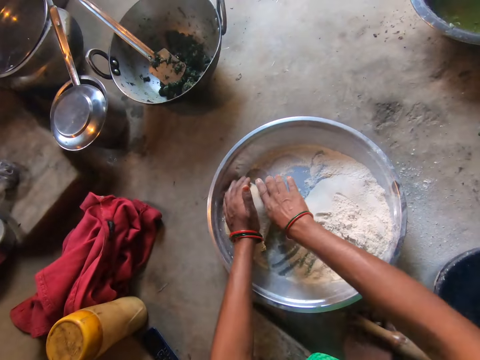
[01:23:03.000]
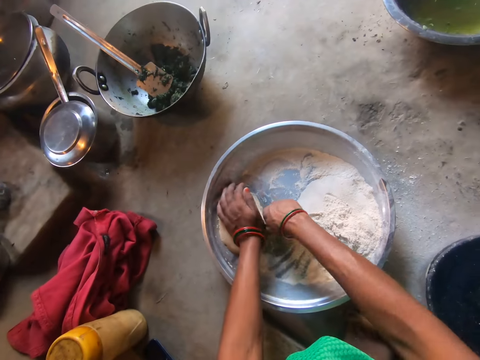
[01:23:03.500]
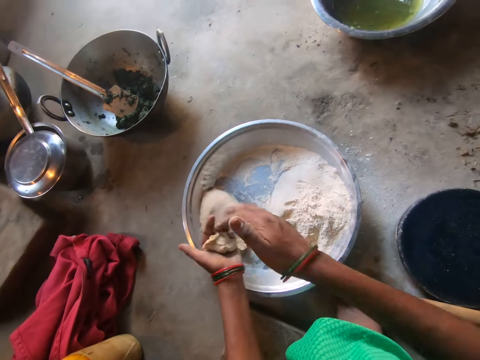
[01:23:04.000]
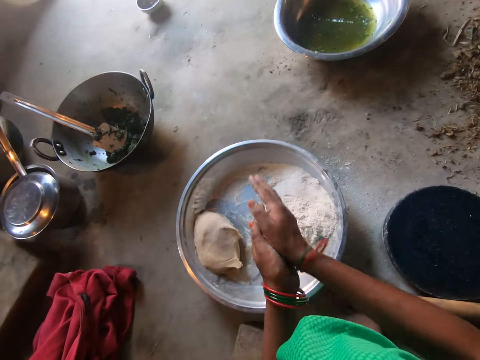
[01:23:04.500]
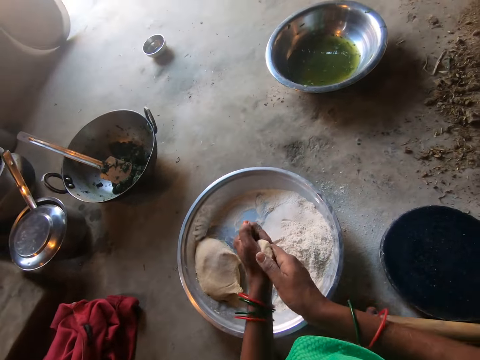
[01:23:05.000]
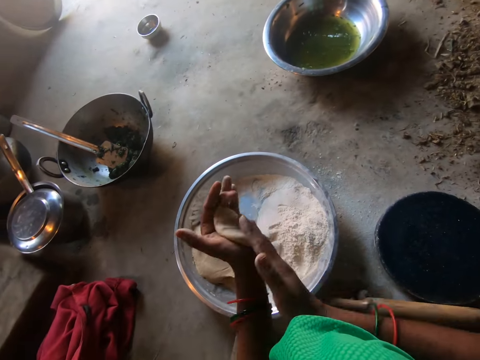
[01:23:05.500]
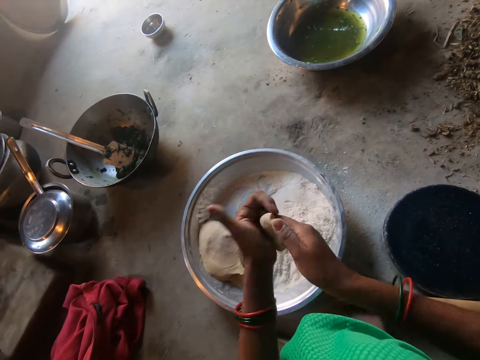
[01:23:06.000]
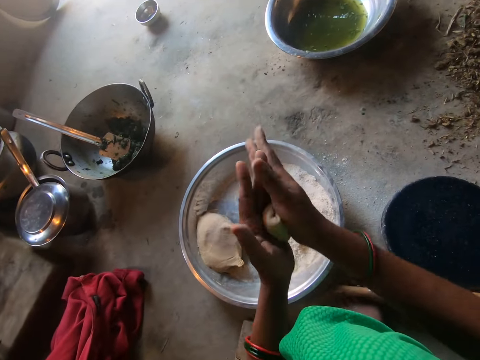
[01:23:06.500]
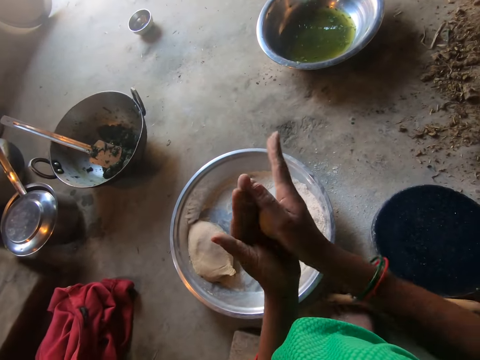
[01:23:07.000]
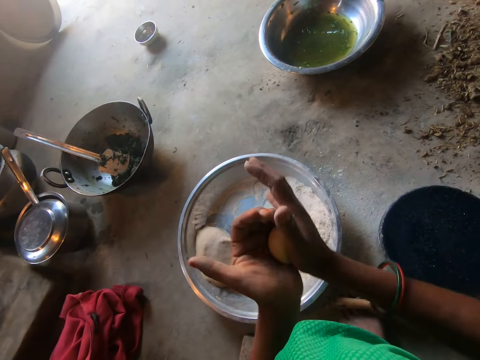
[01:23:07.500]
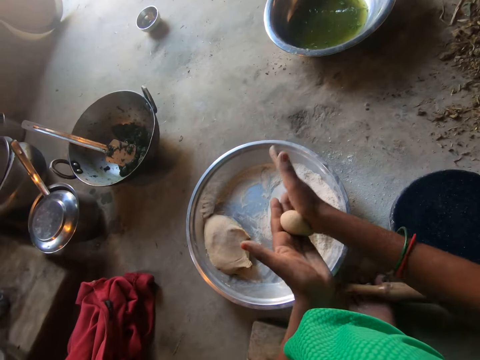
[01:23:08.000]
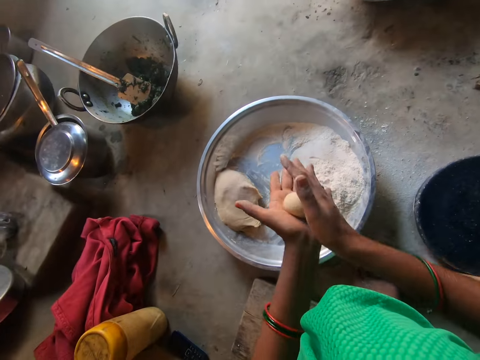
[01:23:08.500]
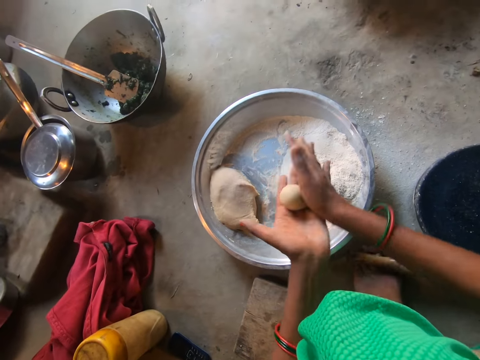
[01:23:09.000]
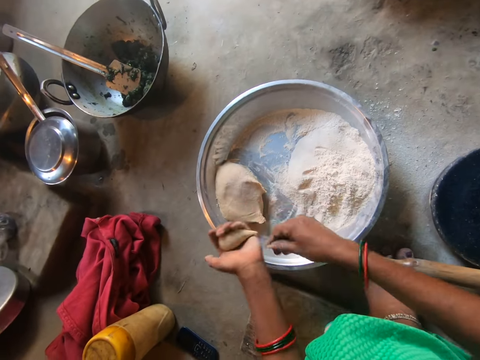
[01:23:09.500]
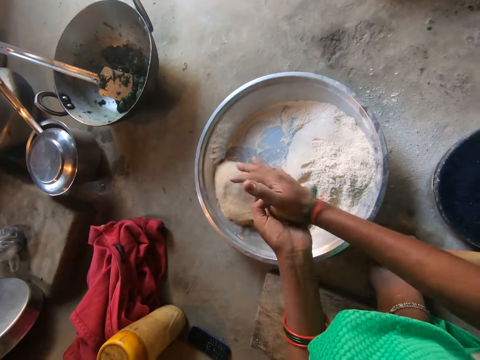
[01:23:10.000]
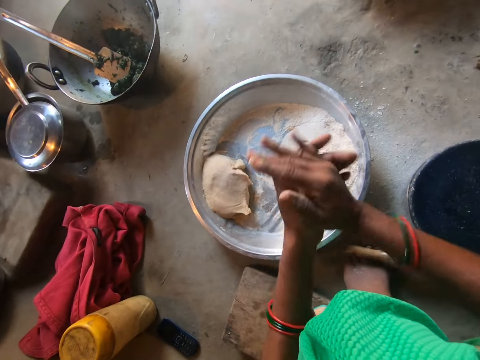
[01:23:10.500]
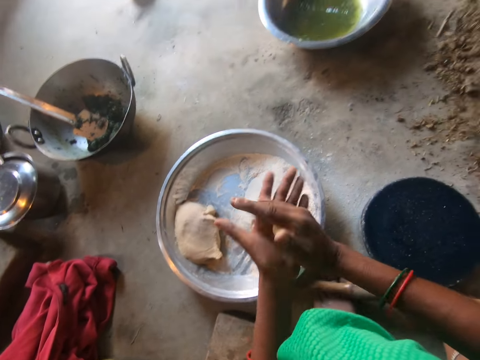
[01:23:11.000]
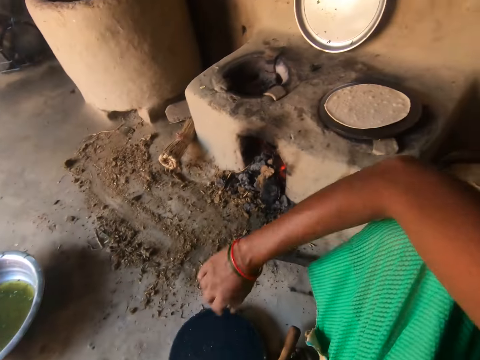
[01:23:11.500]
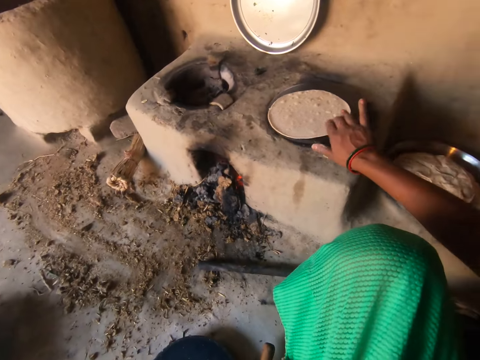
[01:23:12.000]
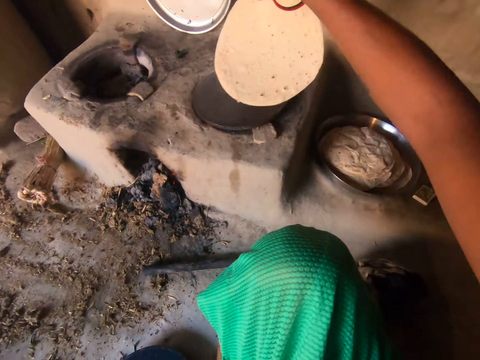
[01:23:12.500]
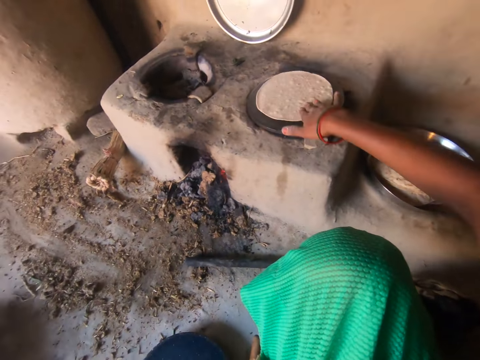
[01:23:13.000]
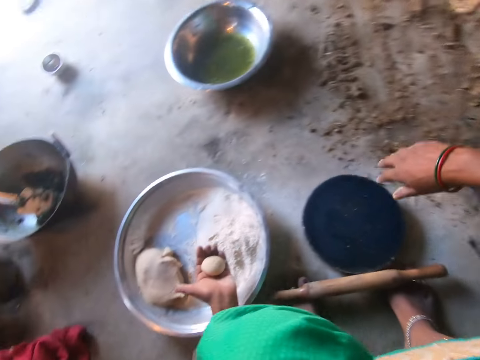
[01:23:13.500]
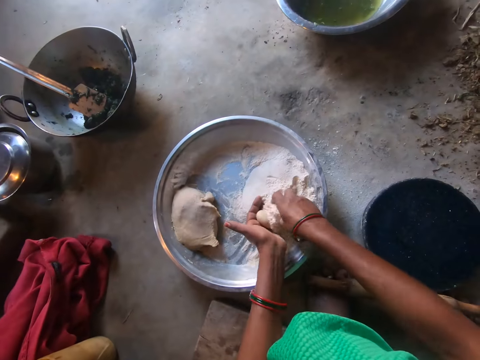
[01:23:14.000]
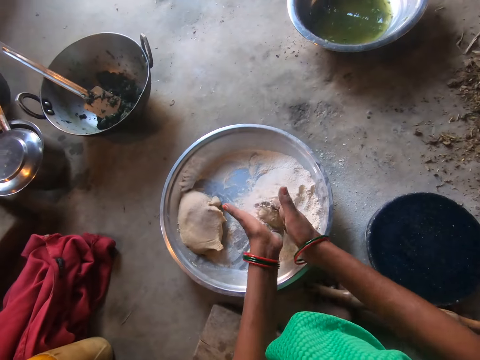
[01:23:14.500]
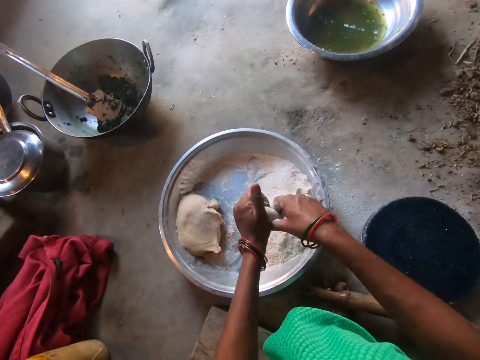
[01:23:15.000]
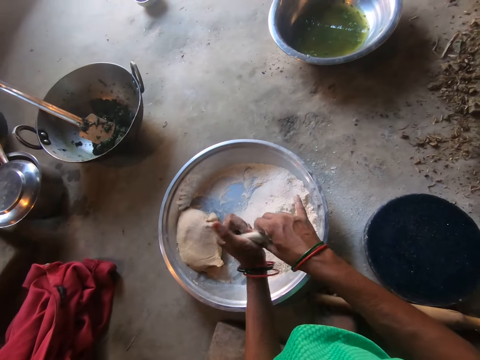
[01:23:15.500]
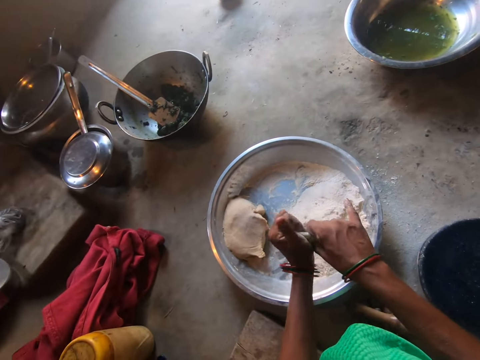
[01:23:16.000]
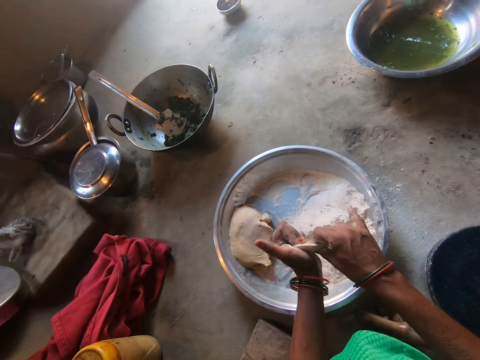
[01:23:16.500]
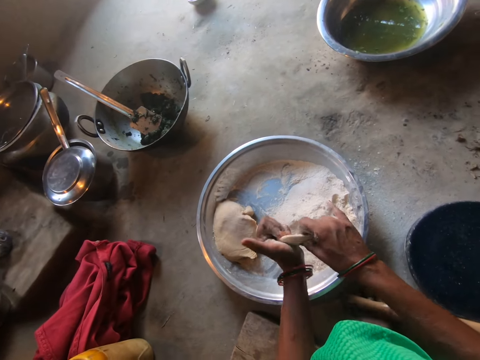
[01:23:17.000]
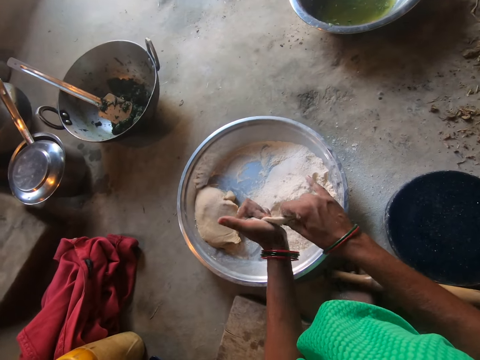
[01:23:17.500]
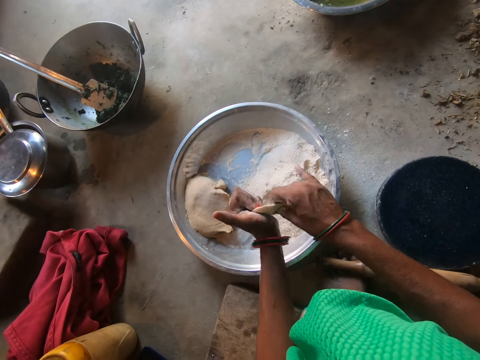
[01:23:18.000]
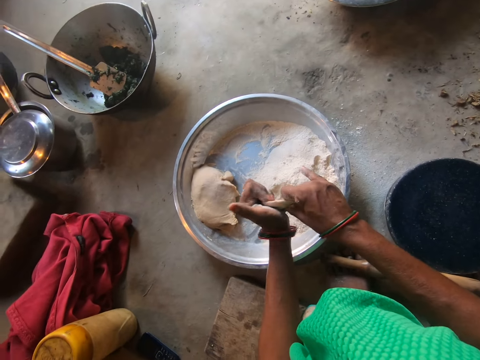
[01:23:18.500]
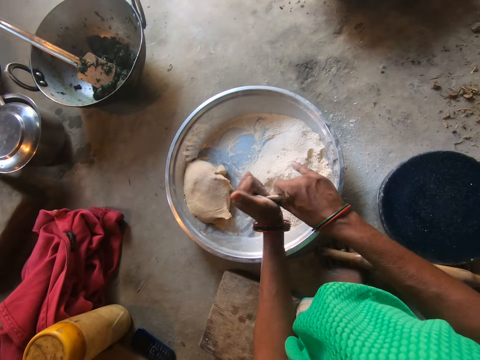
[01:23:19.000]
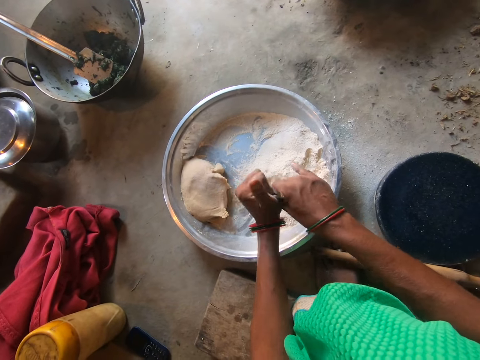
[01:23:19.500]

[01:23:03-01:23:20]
The camera wearer cuts some dough with her right hand. She rolls the dough with her hands. She drops some dough into the basin with her right hand. She rolls the dough with her hands. She turns the flat bread to the other side. She adjusts the dough on the hot plate with her right hand. She kneads the dough with her hands. She puts flour on the dough. She rolls the dough round.

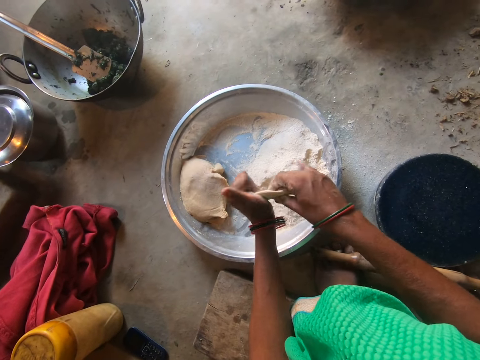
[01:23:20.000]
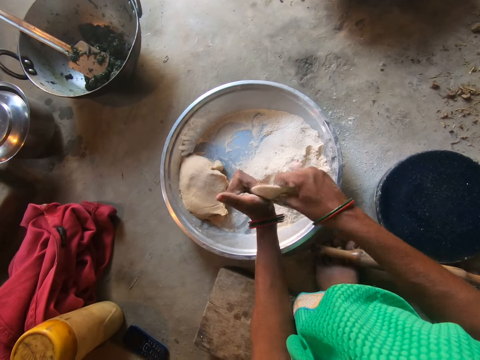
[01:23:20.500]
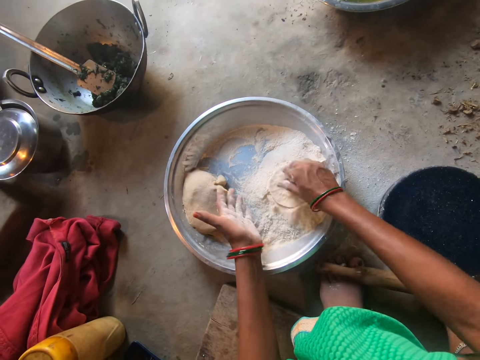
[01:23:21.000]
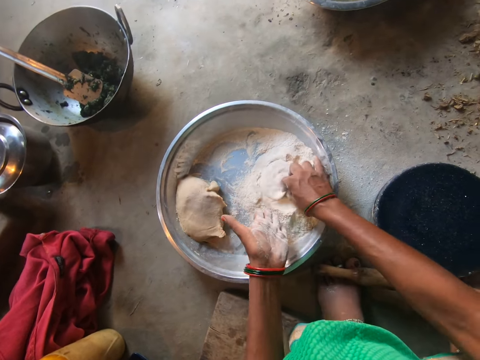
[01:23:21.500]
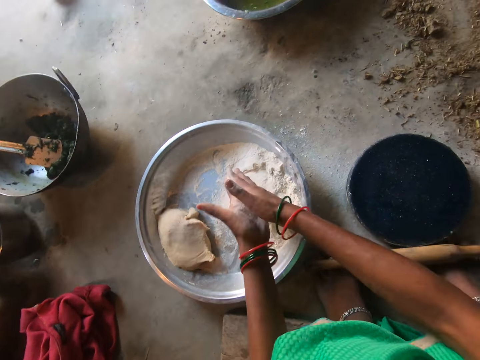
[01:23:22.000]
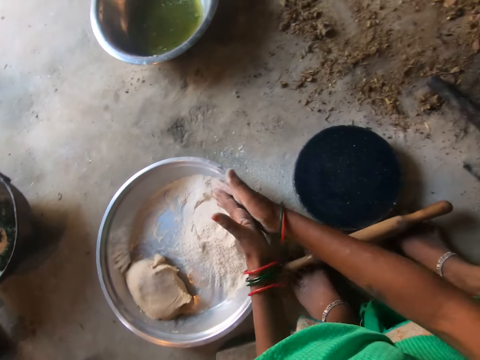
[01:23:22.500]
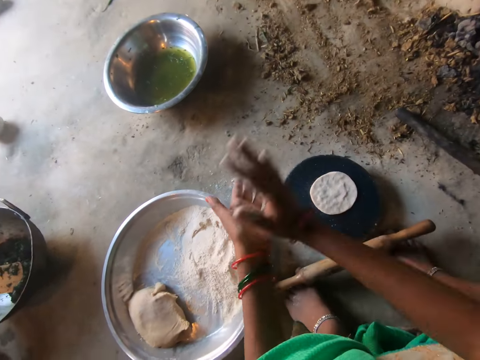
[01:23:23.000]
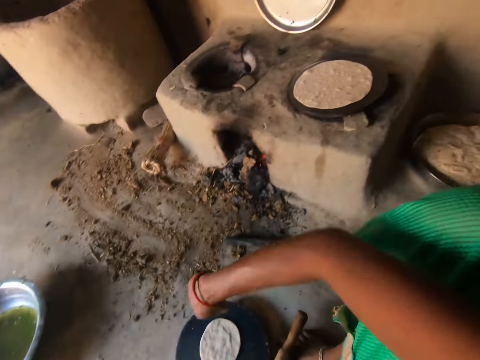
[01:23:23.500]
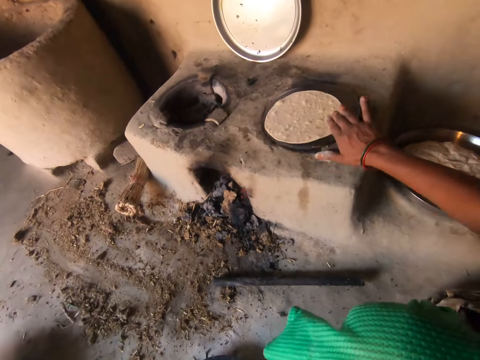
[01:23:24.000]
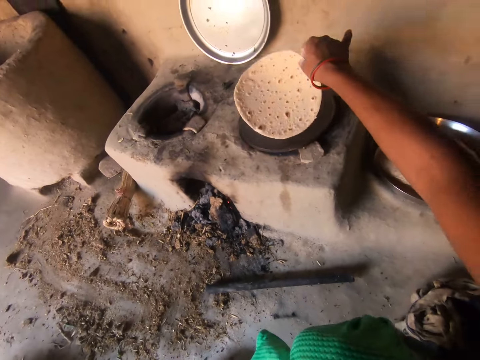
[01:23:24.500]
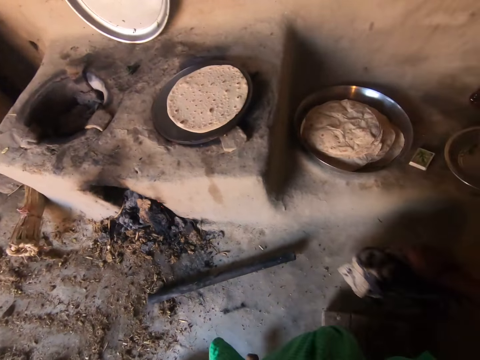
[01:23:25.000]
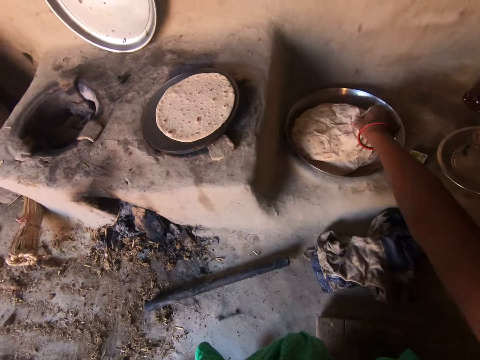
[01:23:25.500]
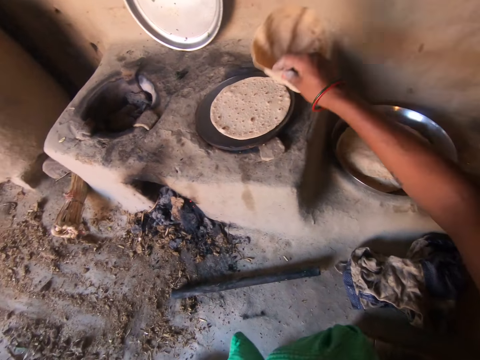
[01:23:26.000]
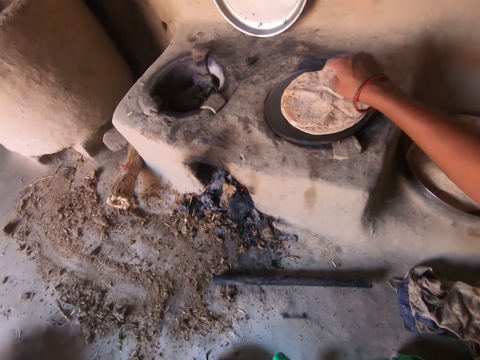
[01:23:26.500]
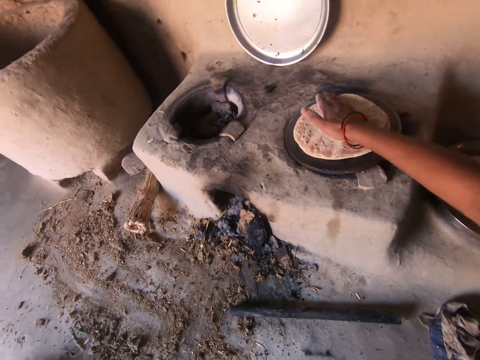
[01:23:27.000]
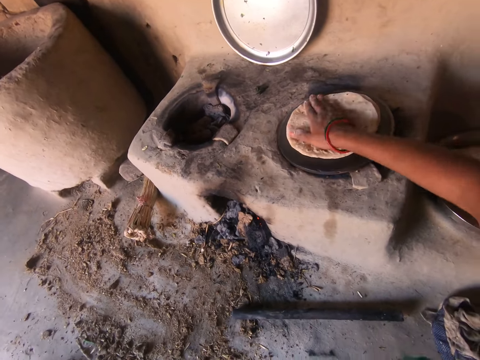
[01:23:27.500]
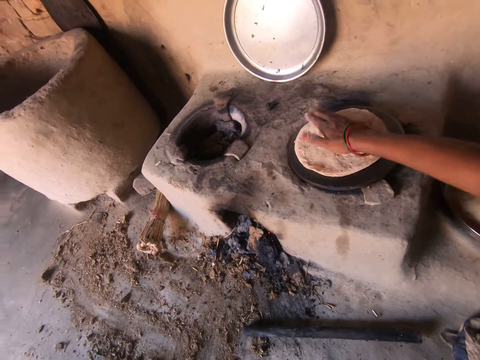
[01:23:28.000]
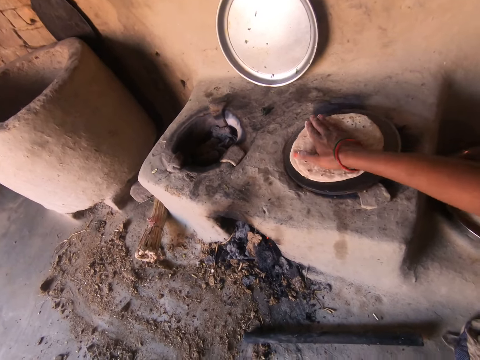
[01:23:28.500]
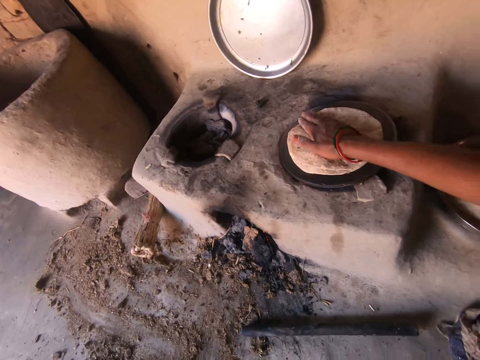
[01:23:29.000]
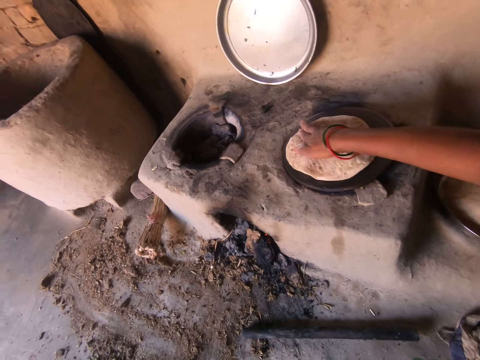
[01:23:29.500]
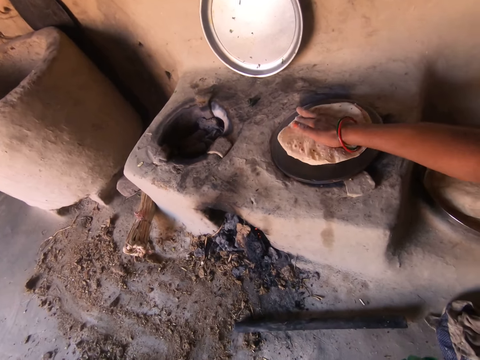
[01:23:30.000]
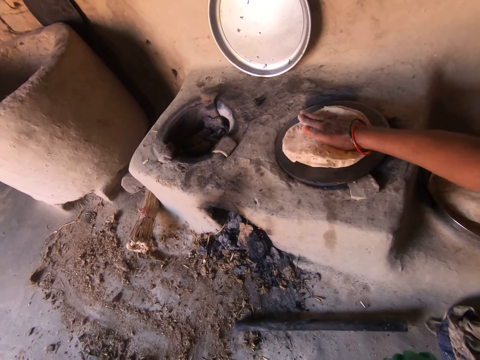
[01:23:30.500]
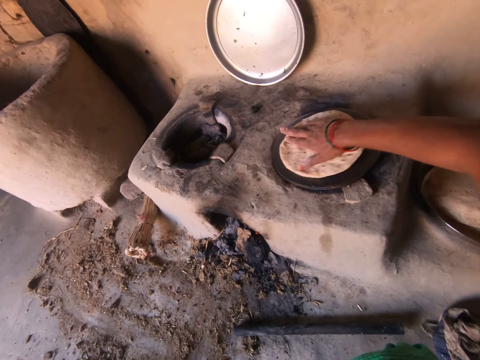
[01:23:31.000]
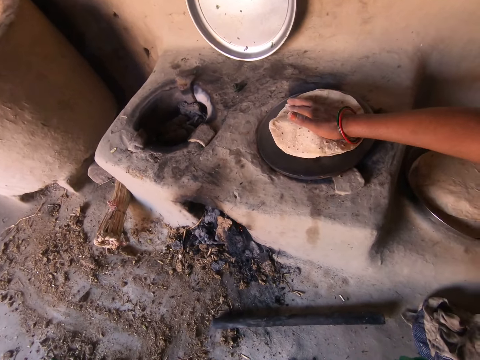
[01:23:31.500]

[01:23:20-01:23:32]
The camera wearer kneads the dough. She drops the dough on the pan with her right hand. She dusts her hands. She turns over the dough on the hot plate with her right hand. She picks up a chapati from the tray with her right hand. She places the chapati on top of the dough on the hot plate. She rotates the chapati on the hot plate with her right hand.
